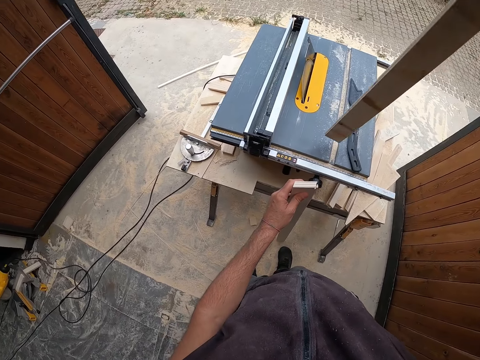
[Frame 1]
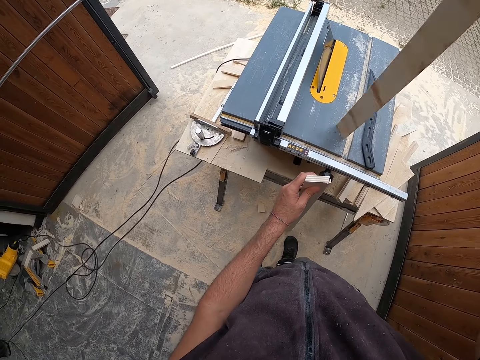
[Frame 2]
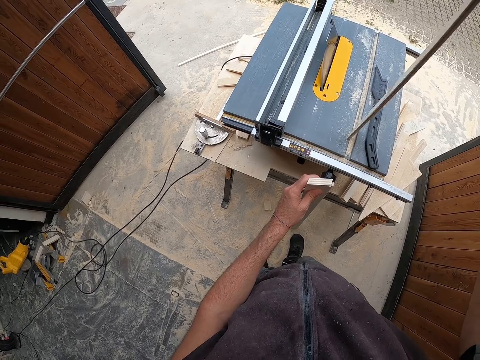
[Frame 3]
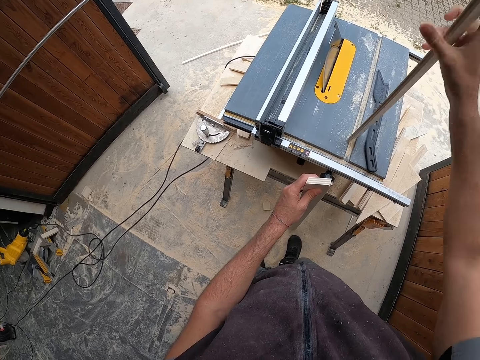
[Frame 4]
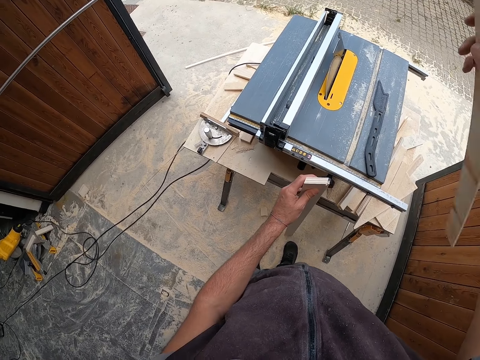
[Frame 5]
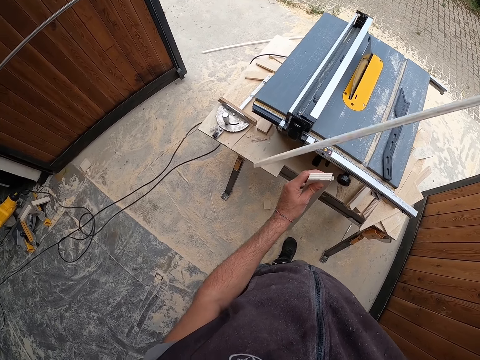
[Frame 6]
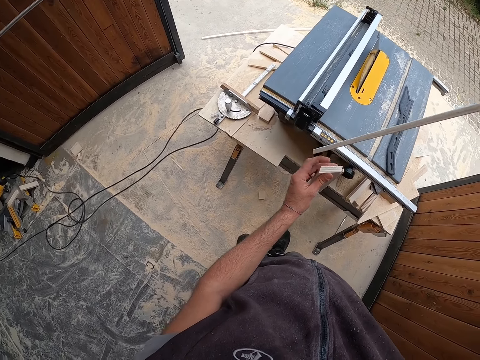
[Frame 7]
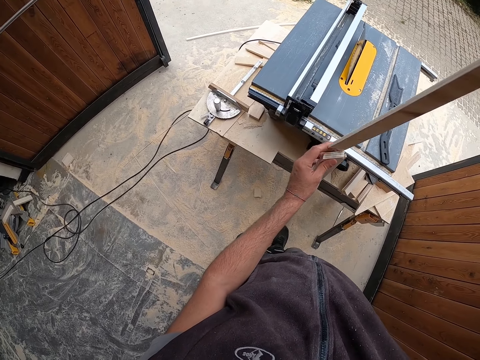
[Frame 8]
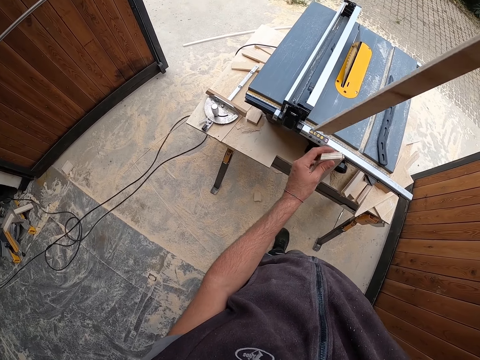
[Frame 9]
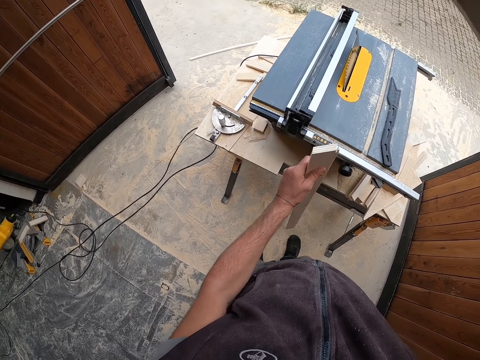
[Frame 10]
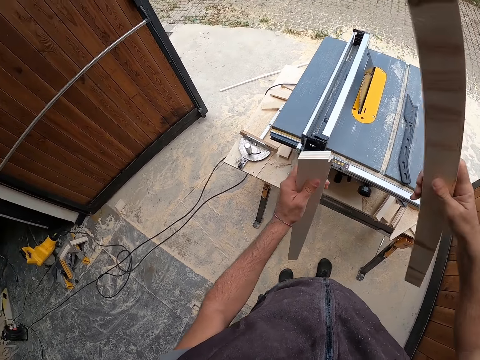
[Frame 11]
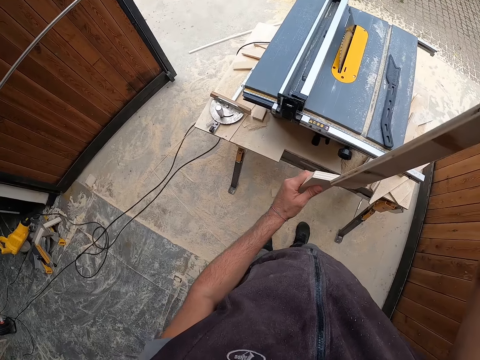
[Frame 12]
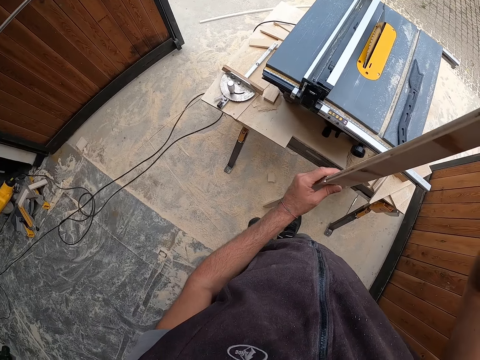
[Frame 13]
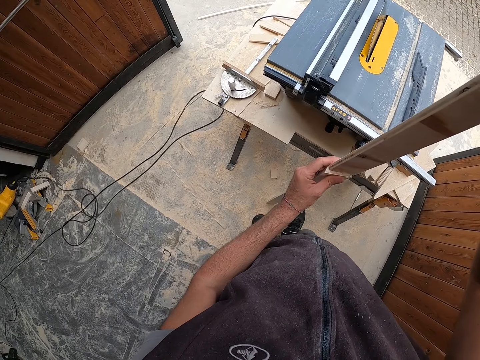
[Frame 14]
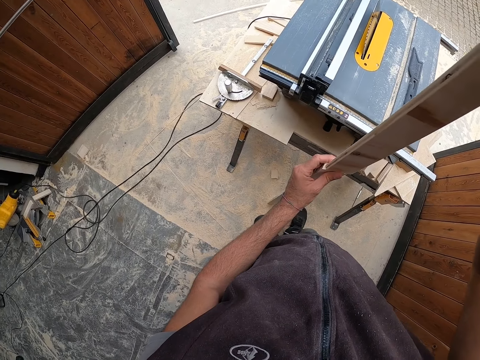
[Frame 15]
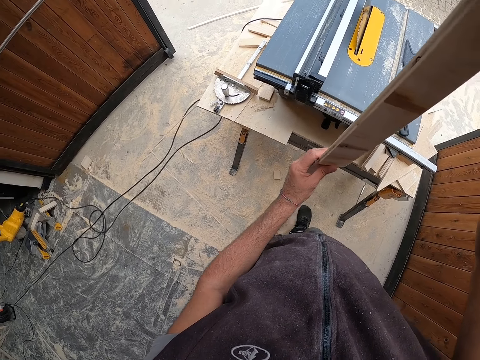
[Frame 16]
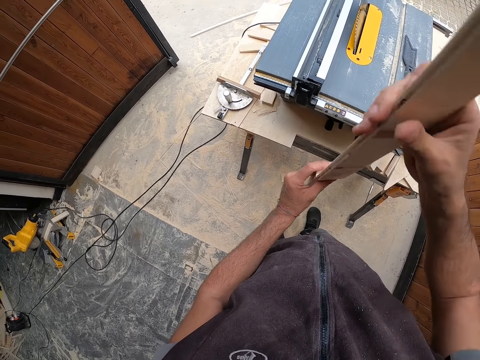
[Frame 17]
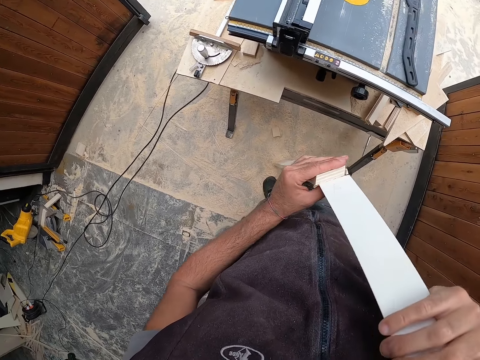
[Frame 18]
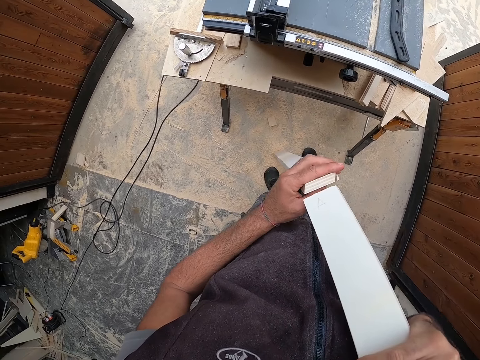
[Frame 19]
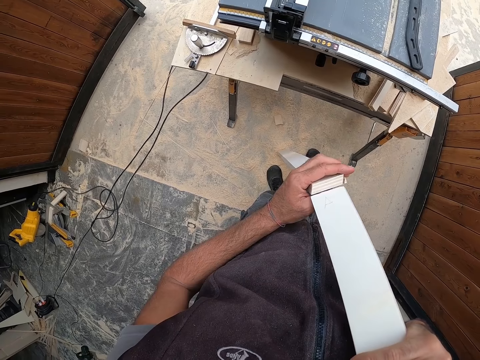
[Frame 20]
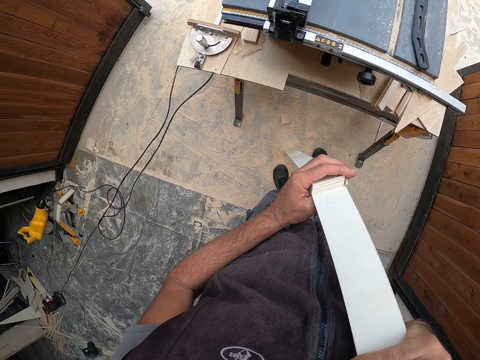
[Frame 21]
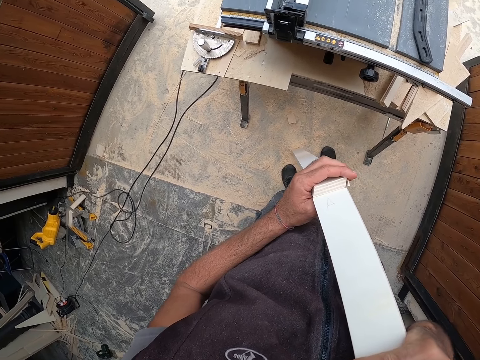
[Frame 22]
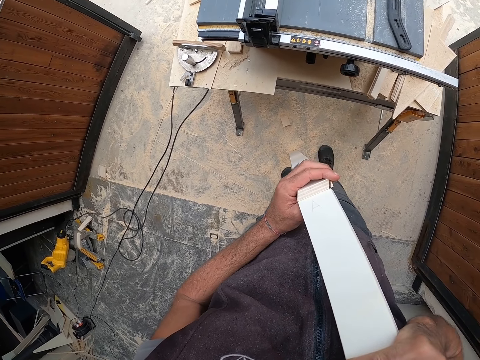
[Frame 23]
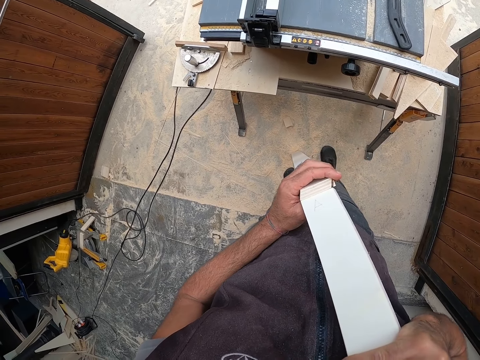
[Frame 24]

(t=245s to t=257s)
The camera wearer stares at the wood. He measures the wood. He places the piece of wood in his right hand on the piece of wood in his left hand.

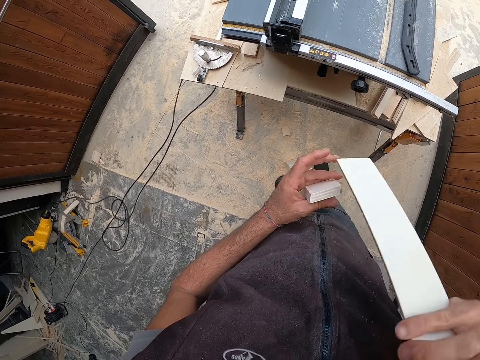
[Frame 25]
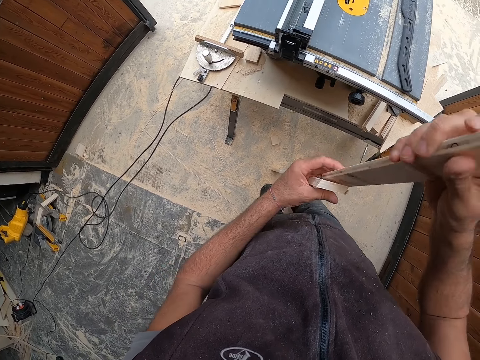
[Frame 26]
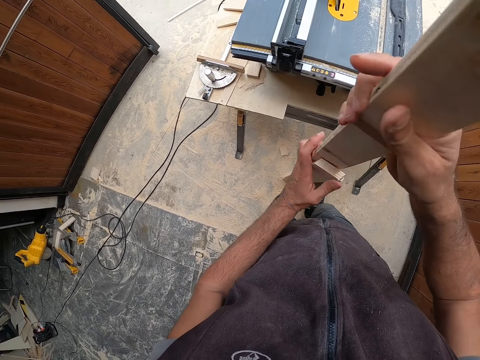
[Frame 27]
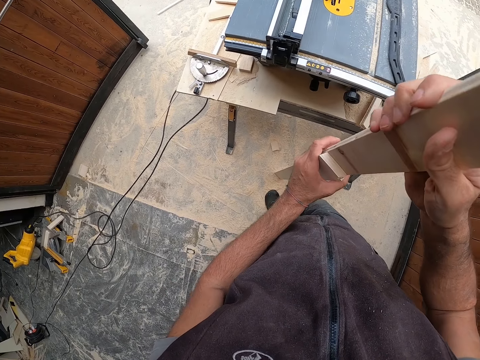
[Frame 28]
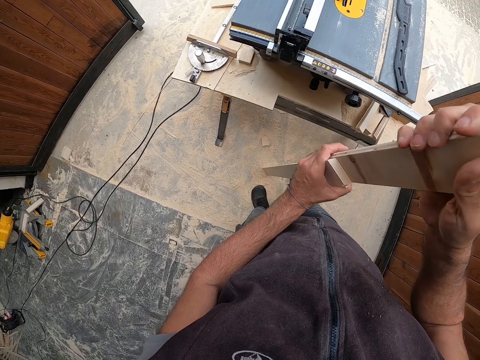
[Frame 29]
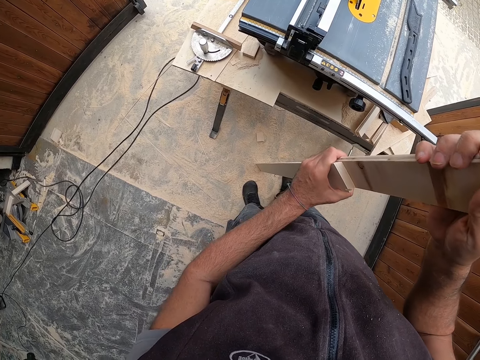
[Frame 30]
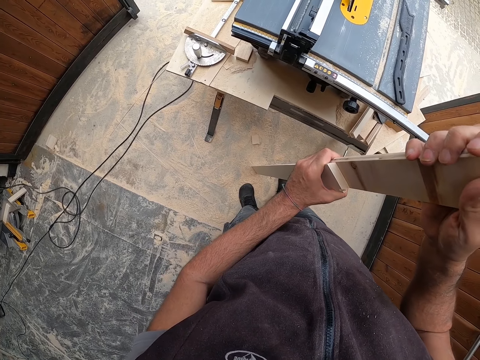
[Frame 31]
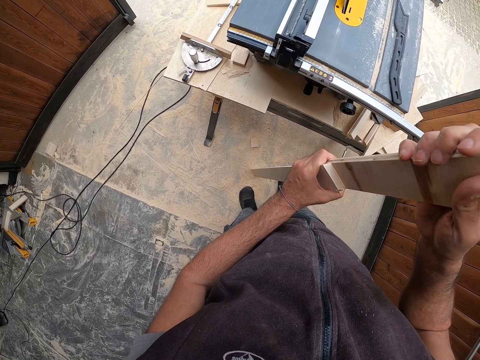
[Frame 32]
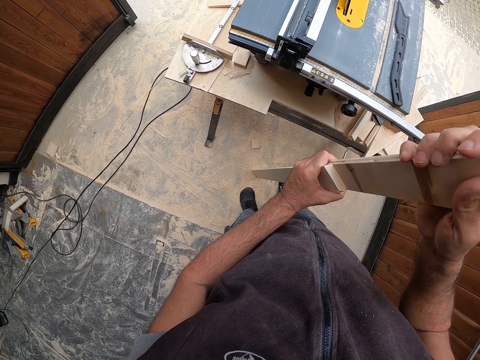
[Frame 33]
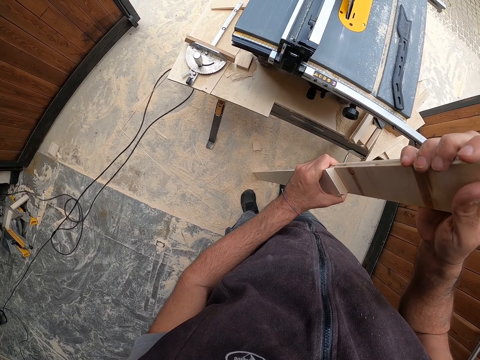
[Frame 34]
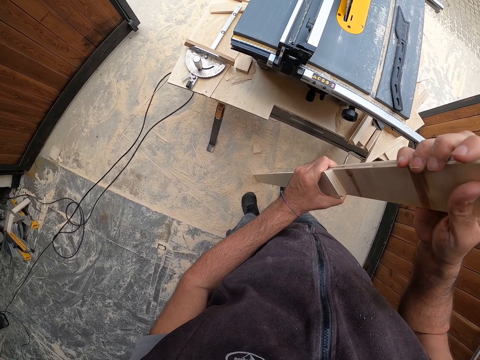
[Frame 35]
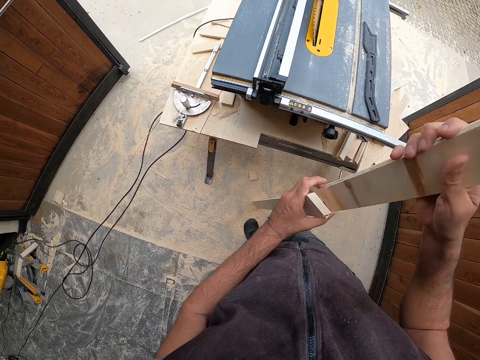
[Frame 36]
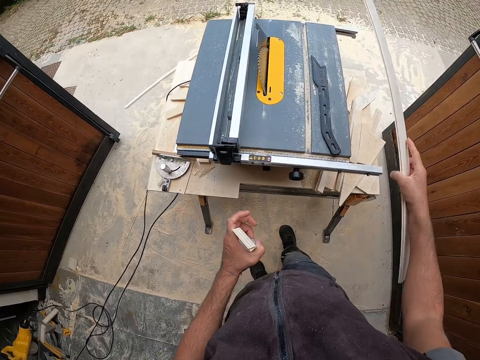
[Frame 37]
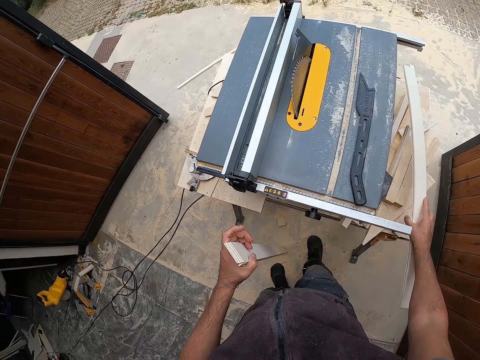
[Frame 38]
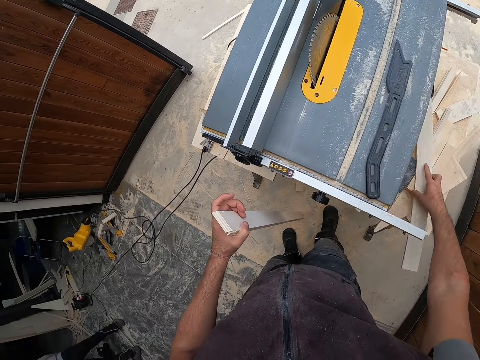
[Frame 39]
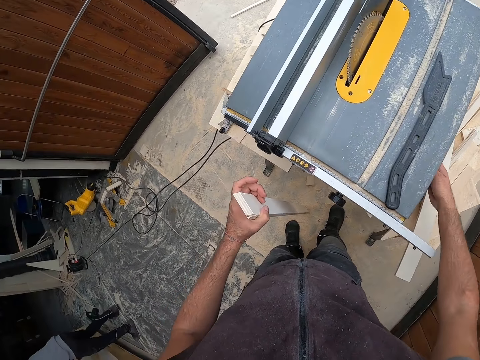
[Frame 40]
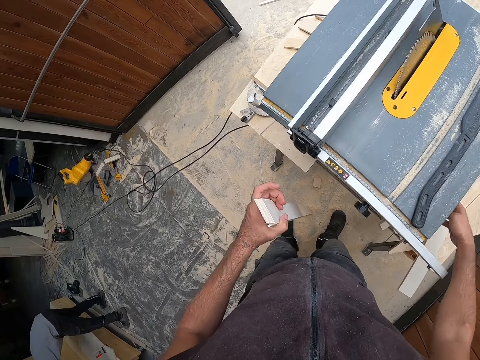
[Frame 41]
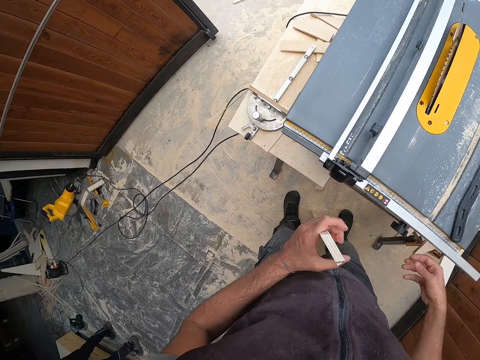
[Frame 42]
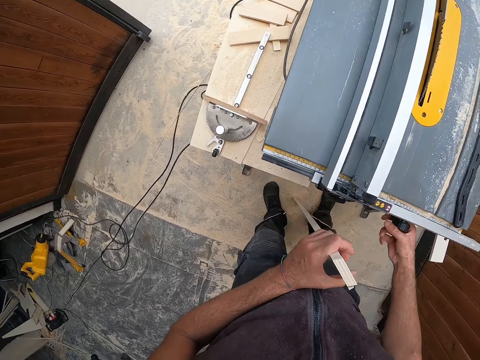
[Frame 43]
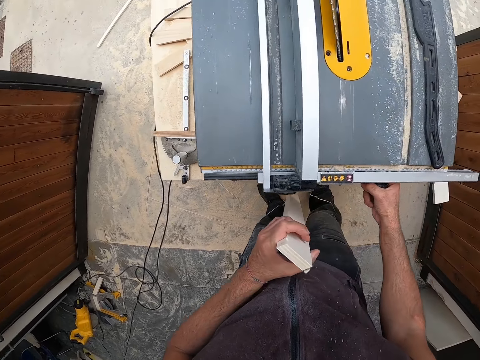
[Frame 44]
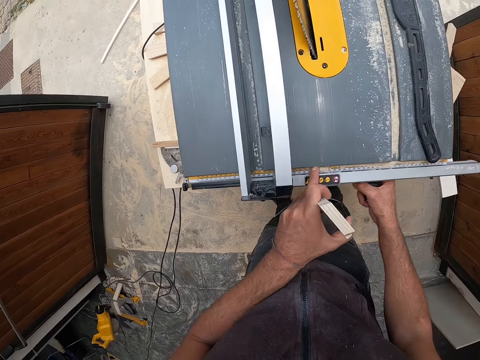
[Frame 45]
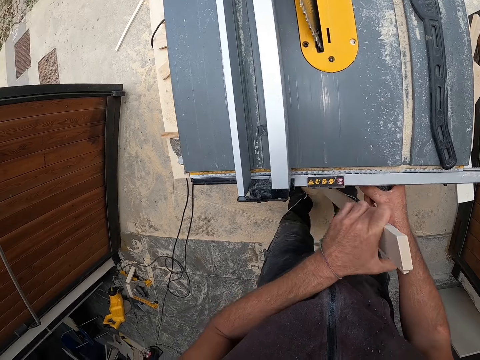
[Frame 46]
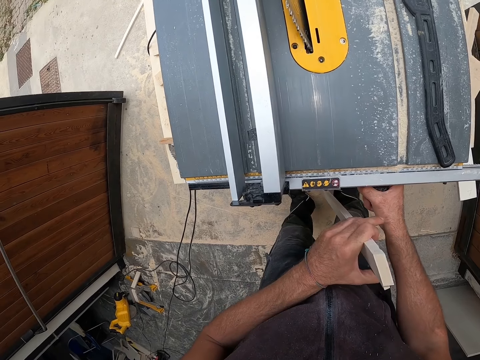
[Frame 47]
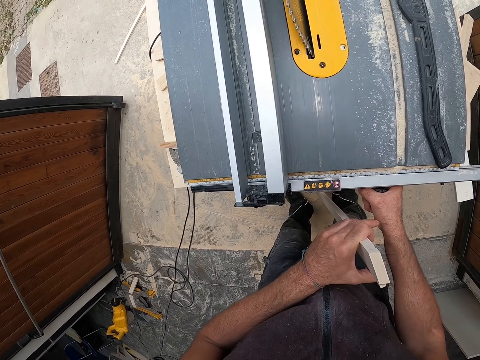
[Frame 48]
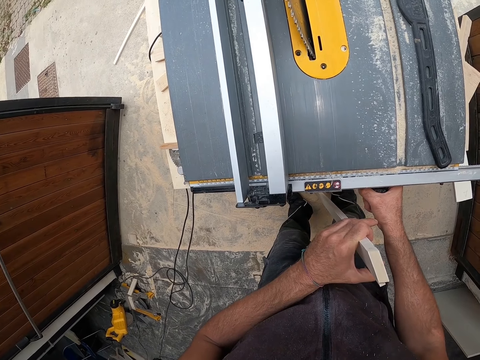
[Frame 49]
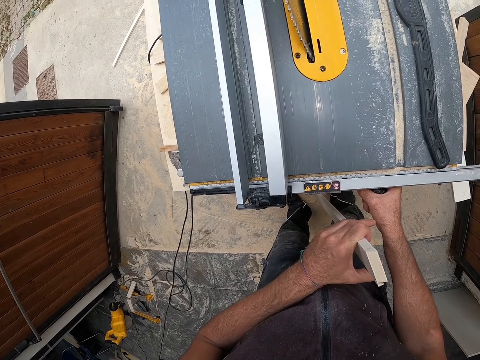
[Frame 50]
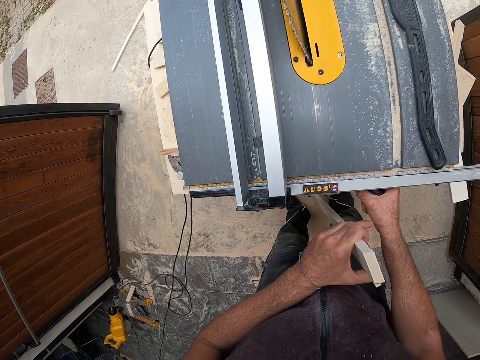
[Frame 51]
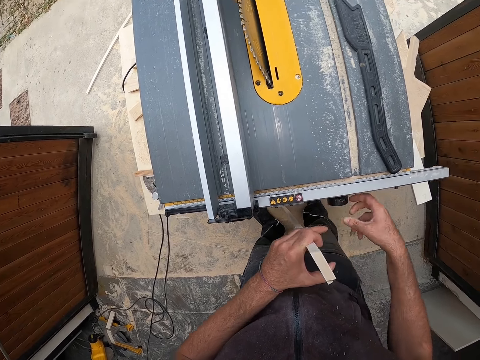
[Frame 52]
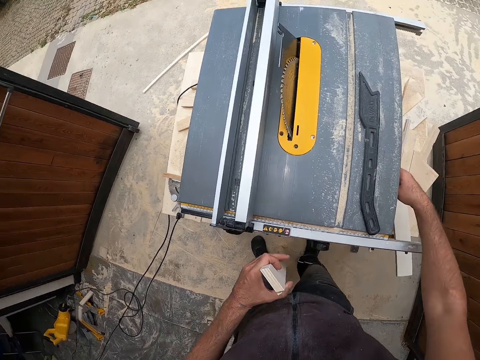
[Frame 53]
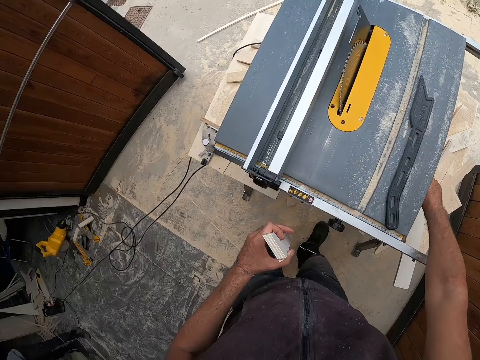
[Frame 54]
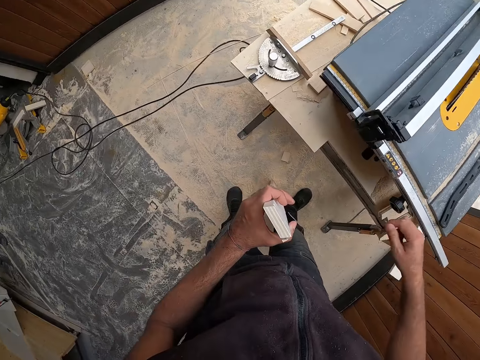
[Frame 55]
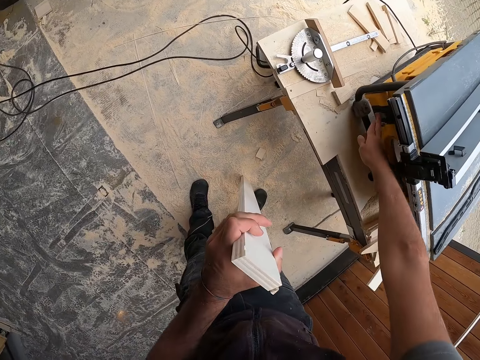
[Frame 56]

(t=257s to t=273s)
The camera wearer holds the wood with the left hand. He stares at the wood. He drops the piece of wood in his right hand on the table. He operates the table saw with his right hand. He adjusts the adjustable fence. He holds the handle of the table top with his right hand. He wipes the table top with his left hand. He raises the blade with the adjustment handle with his right hand. He touches something. He operates the table saw with his right hand.
